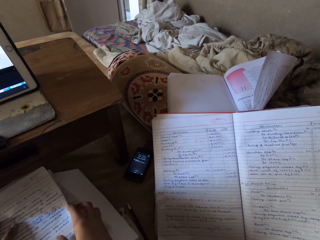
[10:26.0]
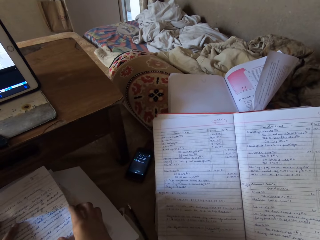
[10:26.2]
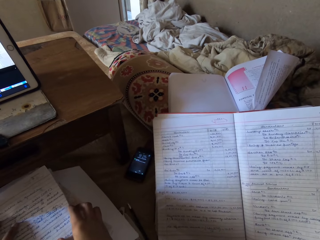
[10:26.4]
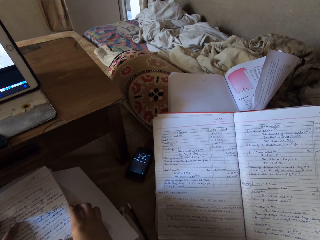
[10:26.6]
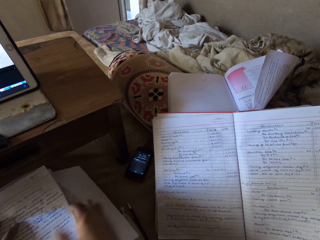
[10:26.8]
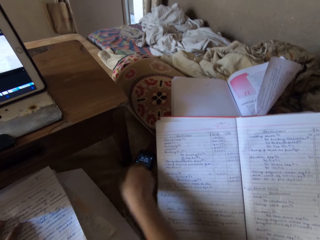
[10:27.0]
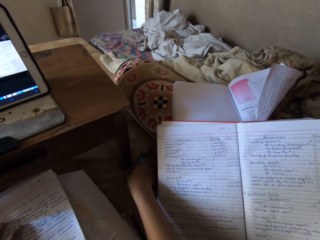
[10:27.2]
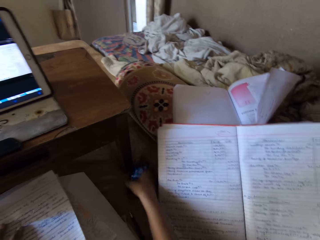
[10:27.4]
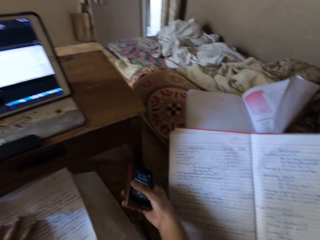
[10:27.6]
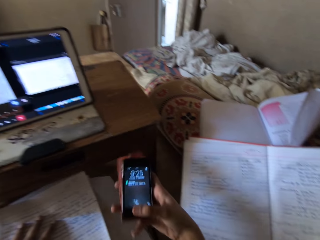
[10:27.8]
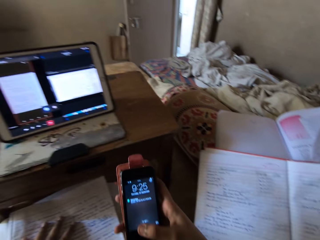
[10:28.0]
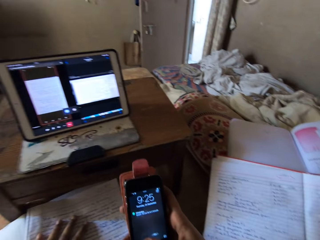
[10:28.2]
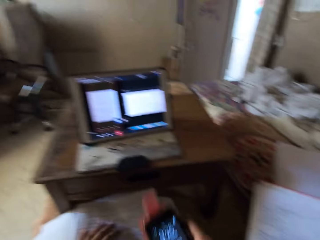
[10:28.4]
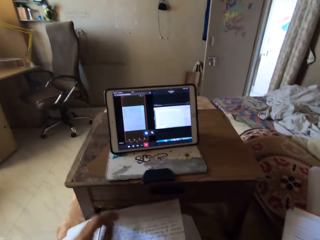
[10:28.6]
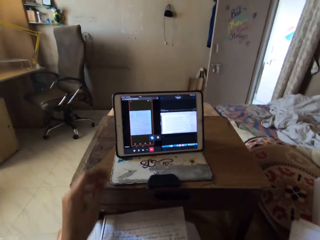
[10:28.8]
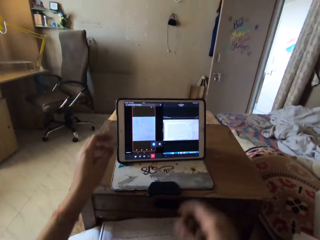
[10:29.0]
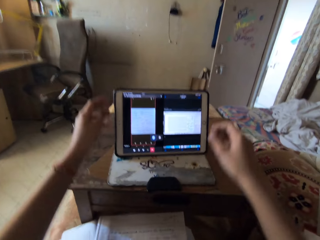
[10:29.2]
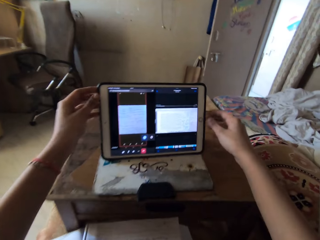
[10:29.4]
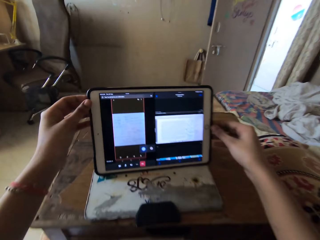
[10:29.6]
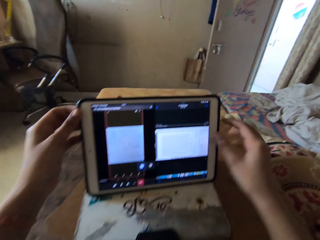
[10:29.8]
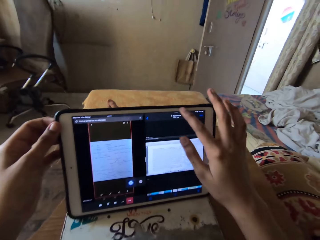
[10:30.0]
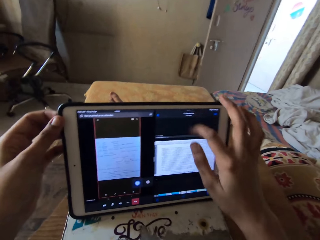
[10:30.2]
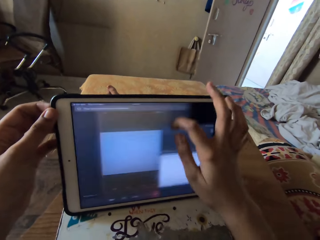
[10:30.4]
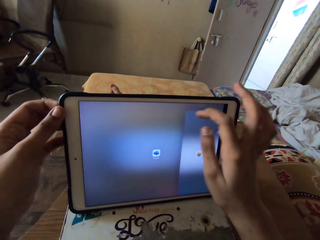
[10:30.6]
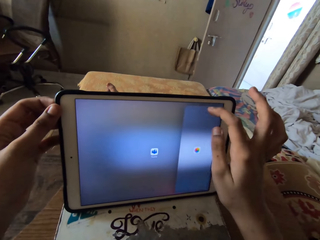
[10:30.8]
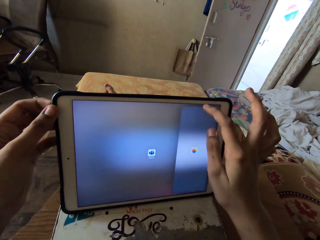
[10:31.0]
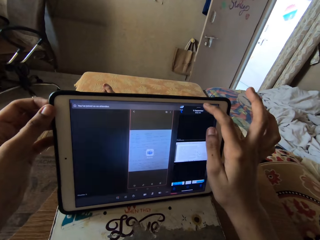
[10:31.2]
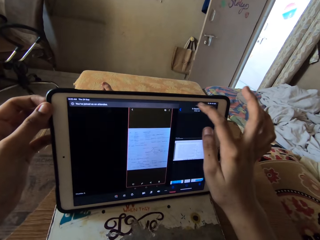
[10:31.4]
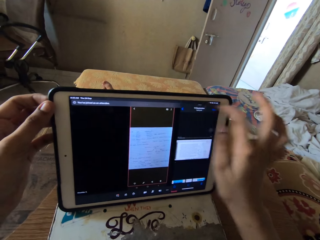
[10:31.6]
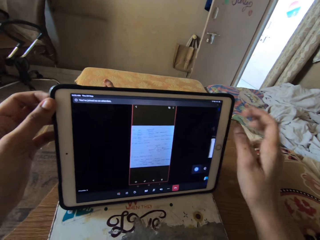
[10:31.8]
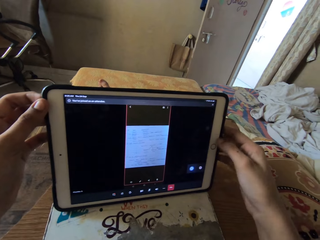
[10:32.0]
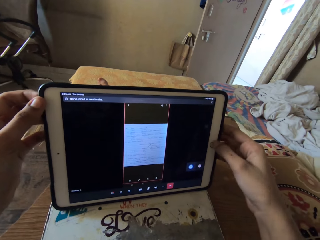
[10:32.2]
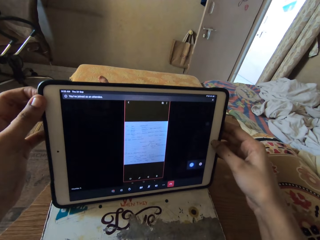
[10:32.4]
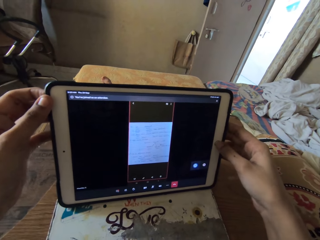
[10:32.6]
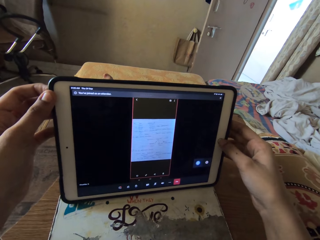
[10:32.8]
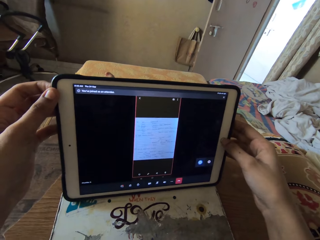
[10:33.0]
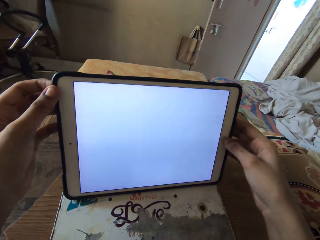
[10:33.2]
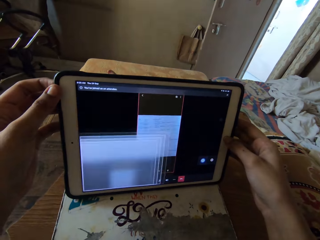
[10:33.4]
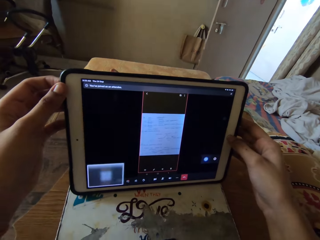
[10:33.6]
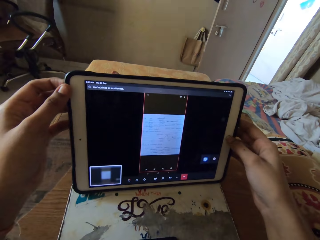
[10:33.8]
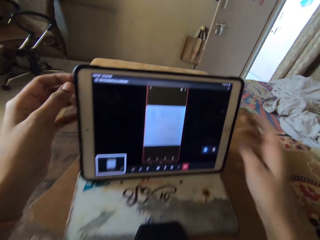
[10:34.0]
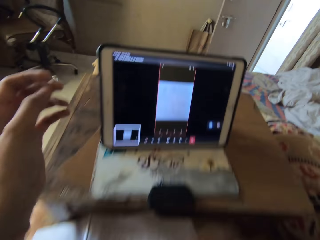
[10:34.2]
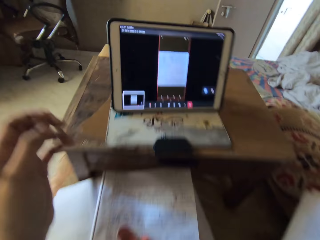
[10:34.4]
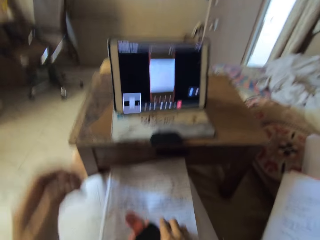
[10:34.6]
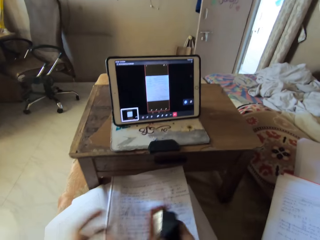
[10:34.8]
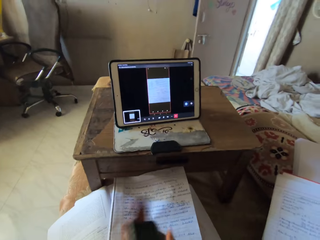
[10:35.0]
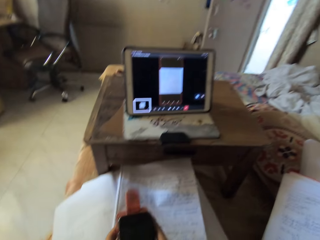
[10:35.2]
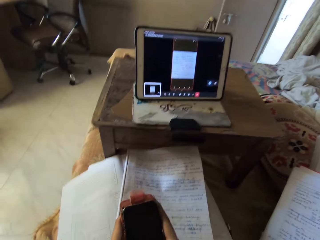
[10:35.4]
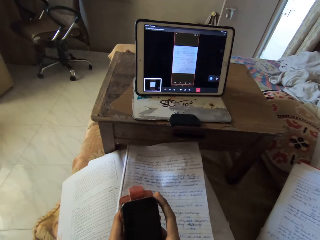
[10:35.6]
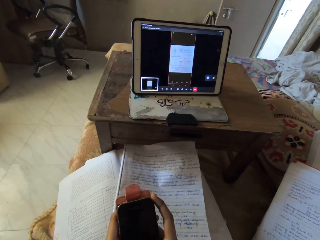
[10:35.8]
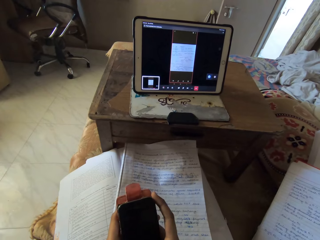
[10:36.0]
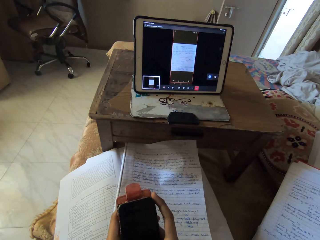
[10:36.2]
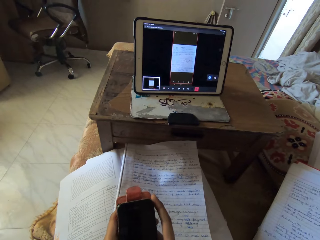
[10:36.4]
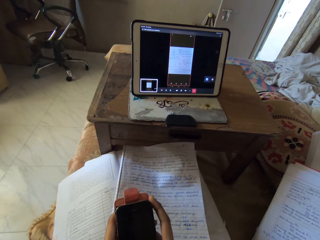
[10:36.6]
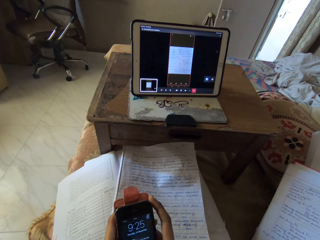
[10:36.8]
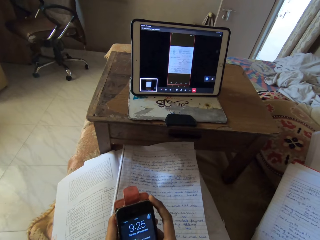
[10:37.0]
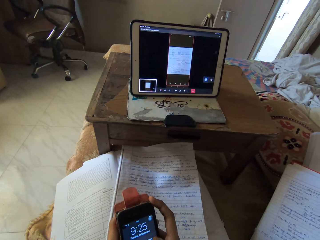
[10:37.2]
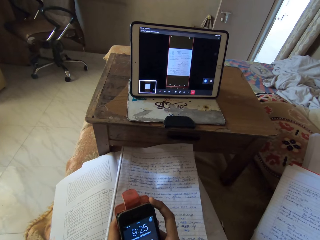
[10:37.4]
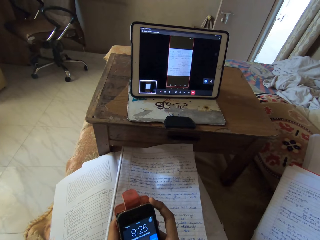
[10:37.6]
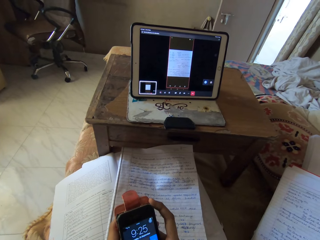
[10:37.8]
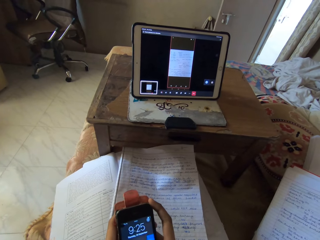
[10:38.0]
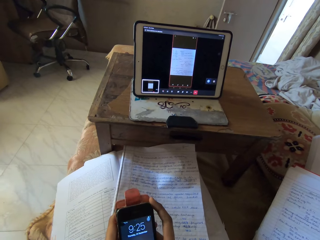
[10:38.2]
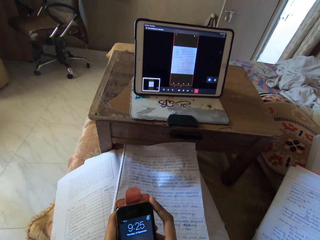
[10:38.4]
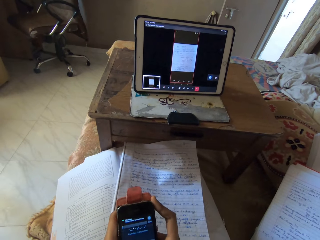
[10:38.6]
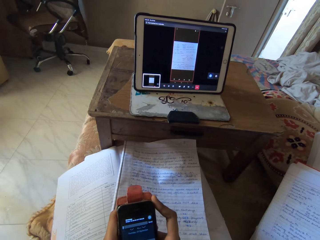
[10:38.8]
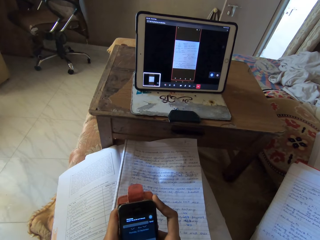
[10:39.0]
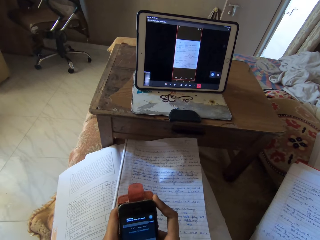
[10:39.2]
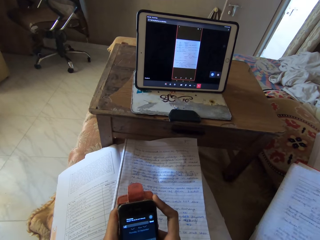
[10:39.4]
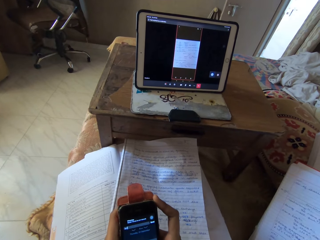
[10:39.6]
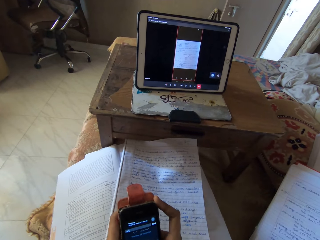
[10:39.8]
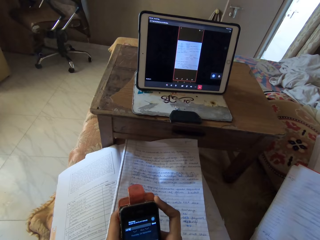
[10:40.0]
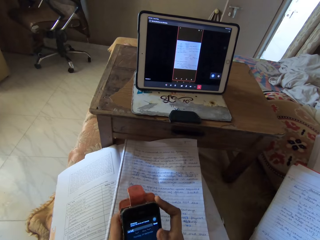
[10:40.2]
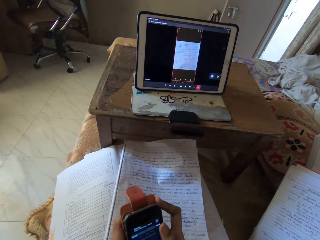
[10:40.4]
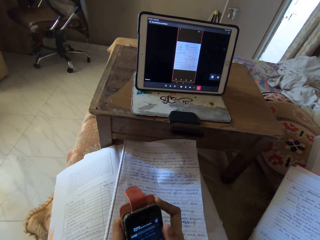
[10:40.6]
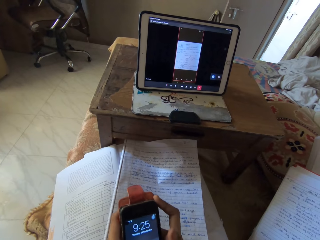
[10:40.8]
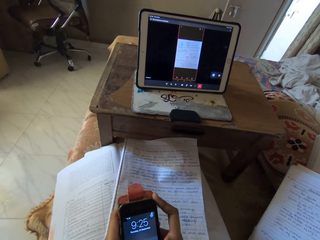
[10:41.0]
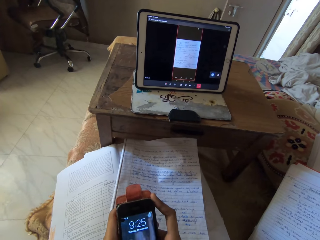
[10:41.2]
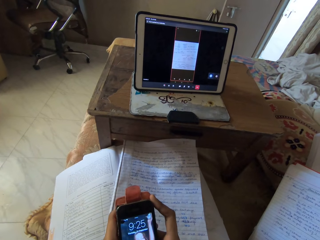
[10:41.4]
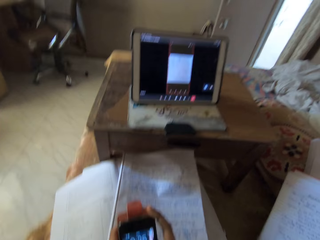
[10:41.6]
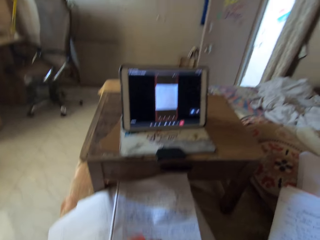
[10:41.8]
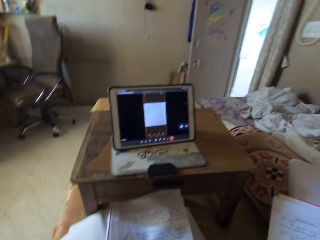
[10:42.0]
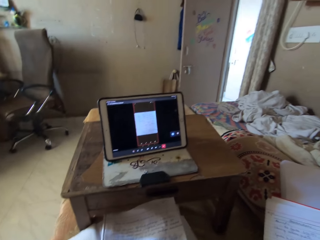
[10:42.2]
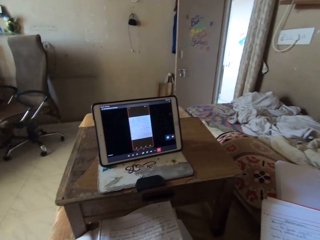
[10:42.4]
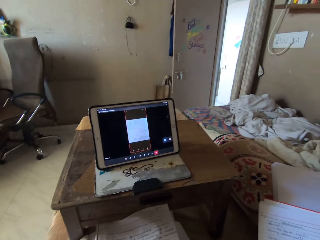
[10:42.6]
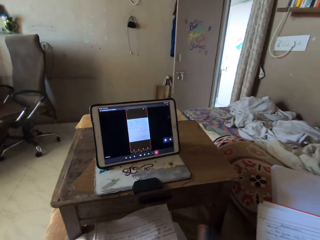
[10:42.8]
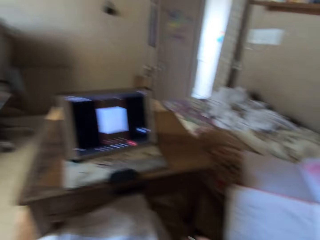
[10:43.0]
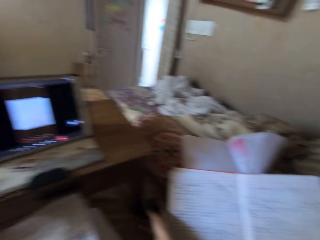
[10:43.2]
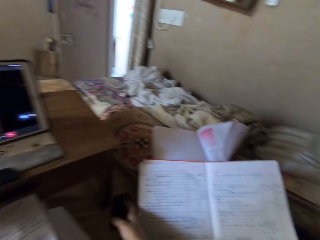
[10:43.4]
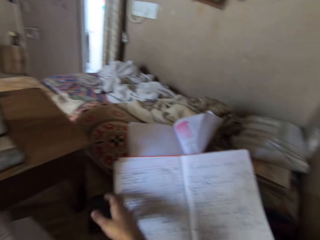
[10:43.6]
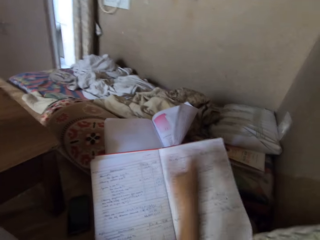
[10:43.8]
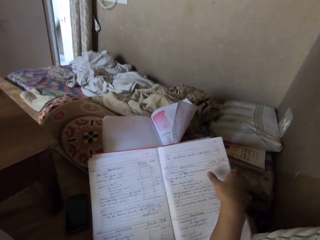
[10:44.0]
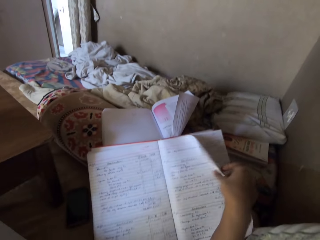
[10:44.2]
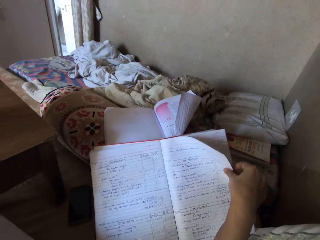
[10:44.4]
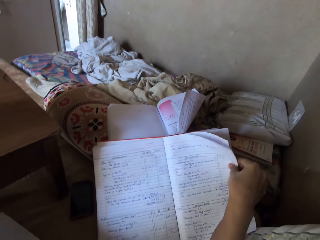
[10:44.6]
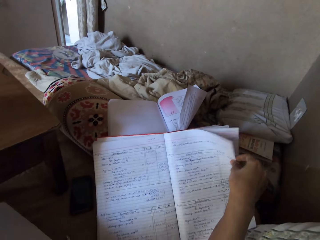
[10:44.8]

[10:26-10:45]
The camera wearer picks up the phone from the floor. She adjusts the tablet on the table with her hands. She scrolls the tablet. She presses the tablet on the table with her right hand. She picks up the phone from her lap. She scrolls the phone. She presses the phone with her hands. She puts the phone on the floor. She flips the pages of the book with her right hand.

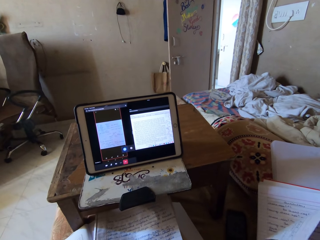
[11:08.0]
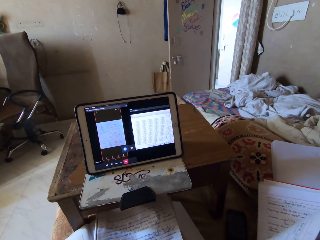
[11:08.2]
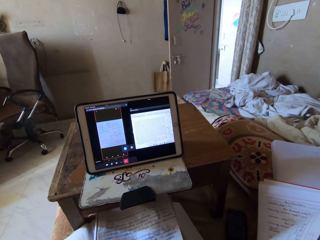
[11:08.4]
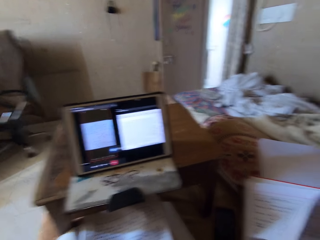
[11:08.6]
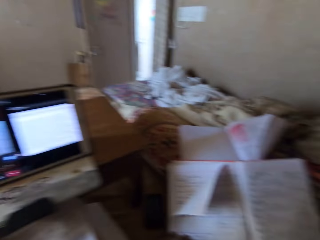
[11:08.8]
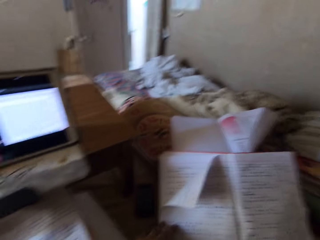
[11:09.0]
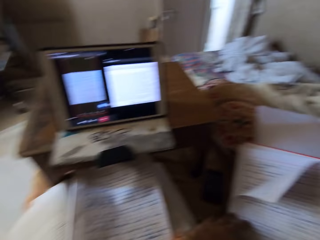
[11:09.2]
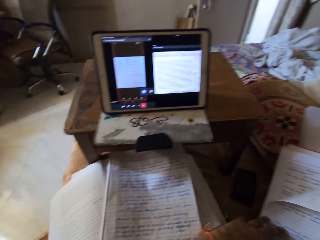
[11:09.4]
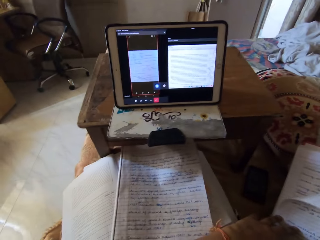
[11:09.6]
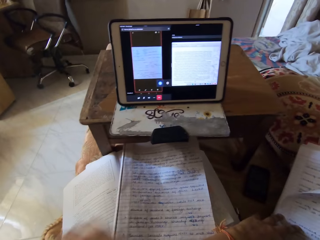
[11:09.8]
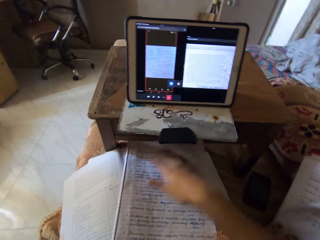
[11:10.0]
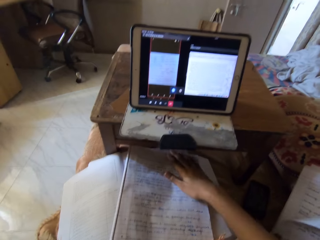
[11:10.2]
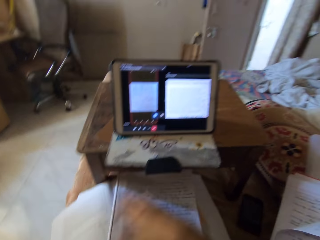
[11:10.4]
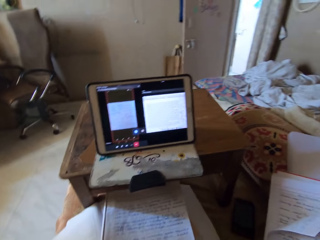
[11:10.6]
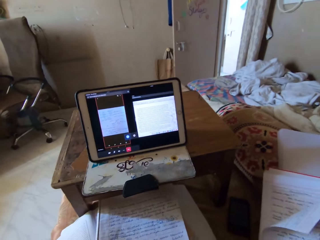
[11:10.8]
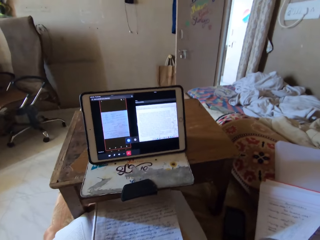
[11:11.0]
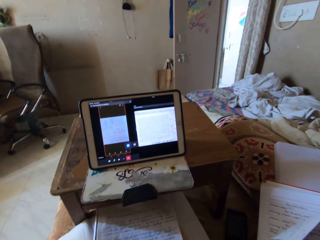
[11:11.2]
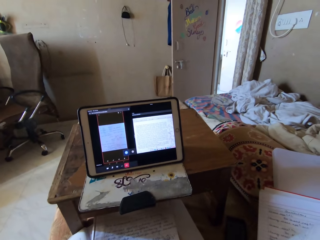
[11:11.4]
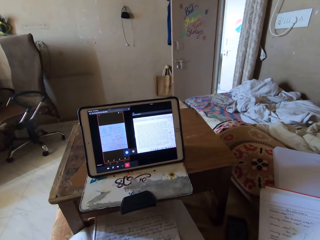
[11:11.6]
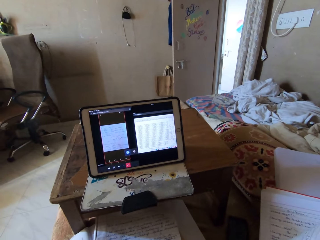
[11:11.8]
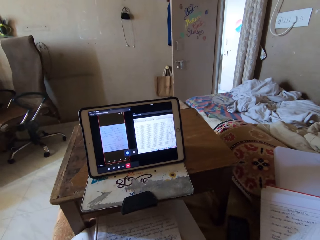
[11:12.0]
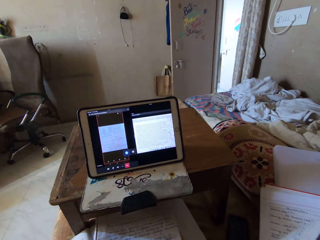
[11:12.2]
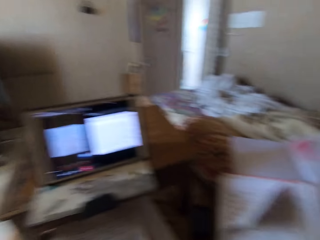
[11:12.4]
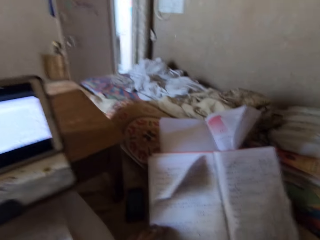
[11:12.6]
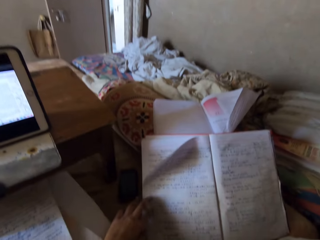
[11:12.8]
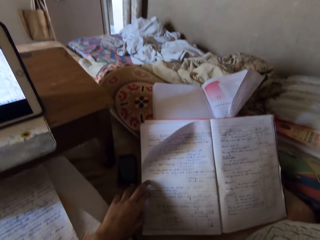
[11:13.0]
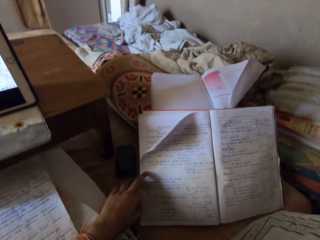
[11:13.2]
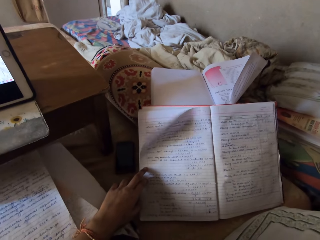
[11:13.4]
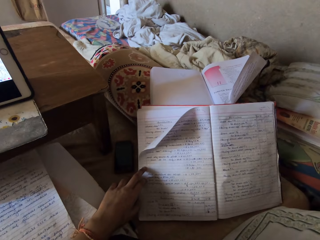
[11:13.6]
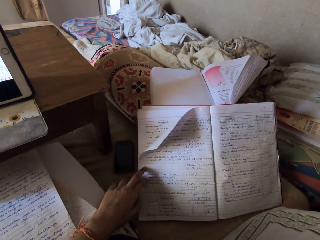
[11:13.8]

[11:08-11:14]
The camera wearer adjusts the book on her lap with her right hand. She looks at the book.
